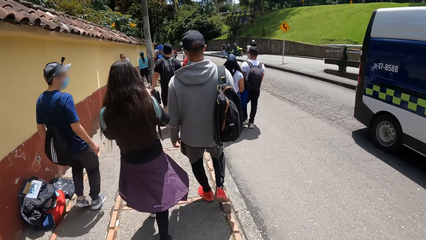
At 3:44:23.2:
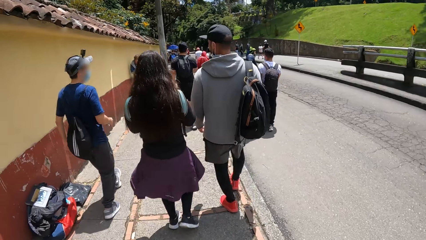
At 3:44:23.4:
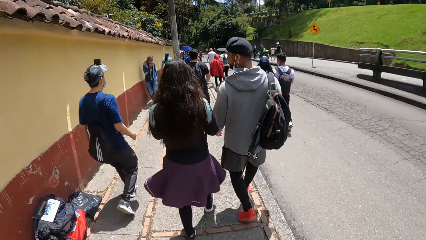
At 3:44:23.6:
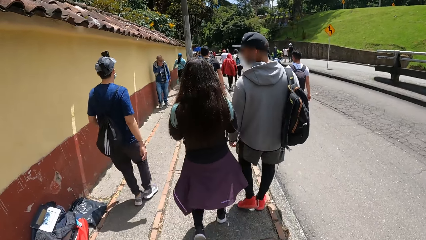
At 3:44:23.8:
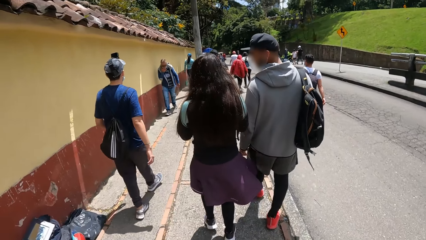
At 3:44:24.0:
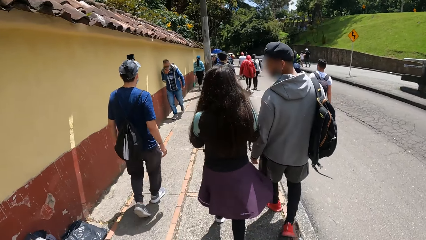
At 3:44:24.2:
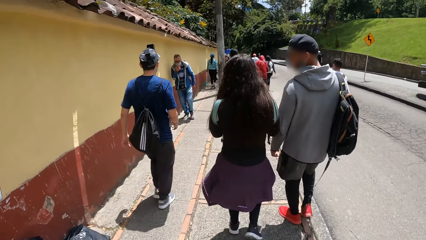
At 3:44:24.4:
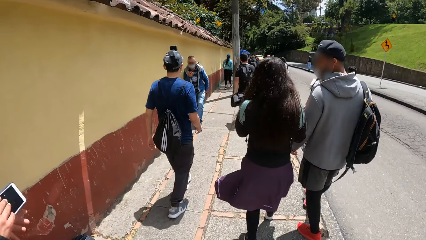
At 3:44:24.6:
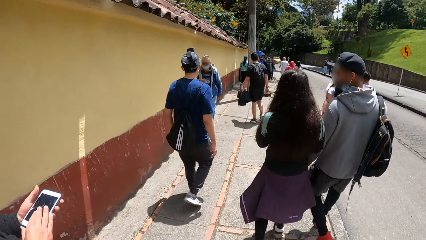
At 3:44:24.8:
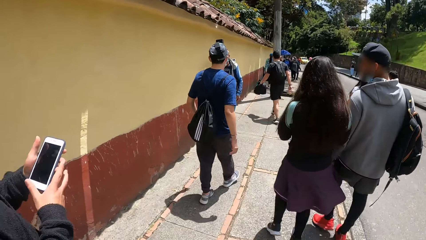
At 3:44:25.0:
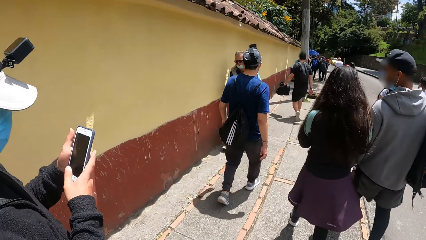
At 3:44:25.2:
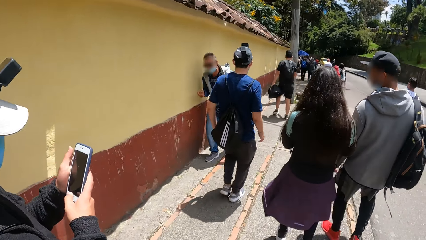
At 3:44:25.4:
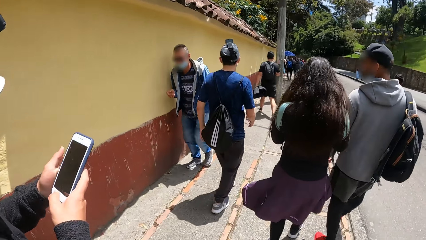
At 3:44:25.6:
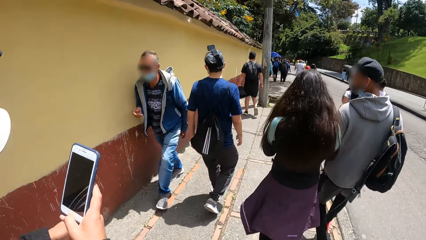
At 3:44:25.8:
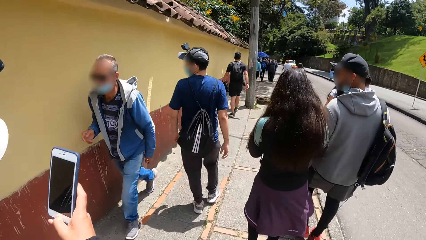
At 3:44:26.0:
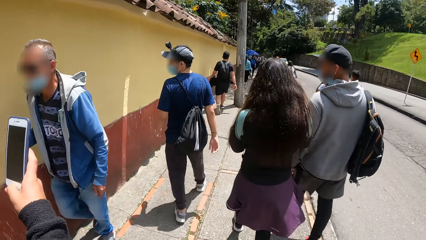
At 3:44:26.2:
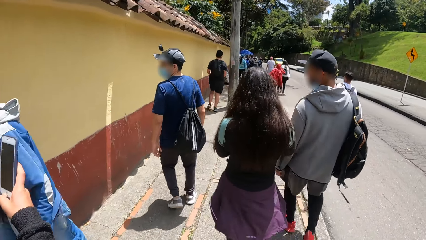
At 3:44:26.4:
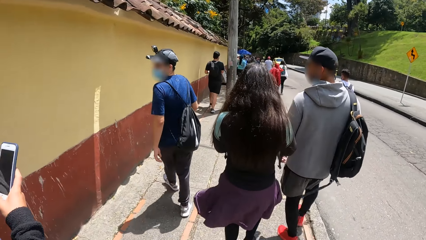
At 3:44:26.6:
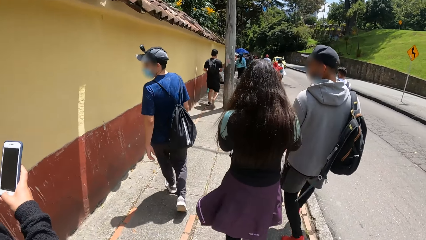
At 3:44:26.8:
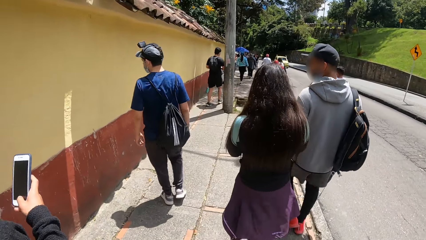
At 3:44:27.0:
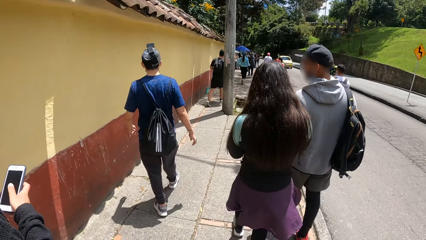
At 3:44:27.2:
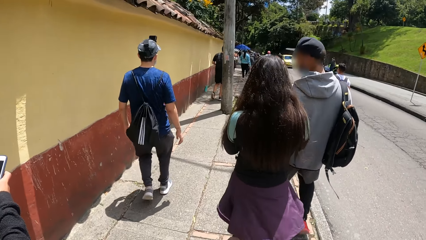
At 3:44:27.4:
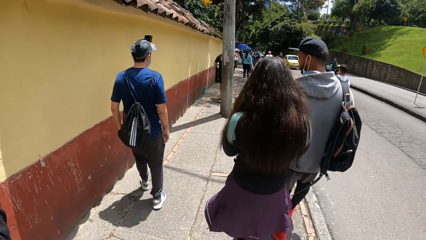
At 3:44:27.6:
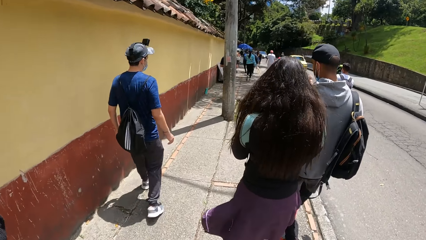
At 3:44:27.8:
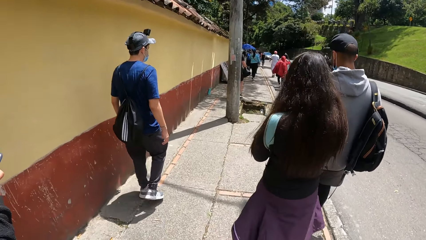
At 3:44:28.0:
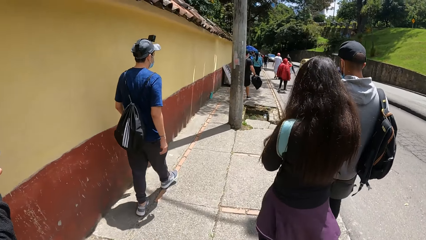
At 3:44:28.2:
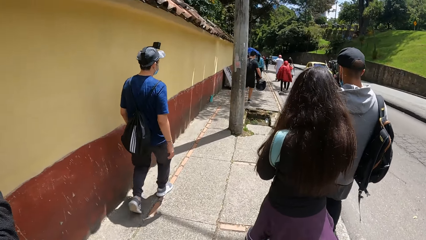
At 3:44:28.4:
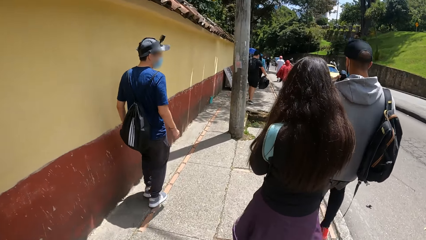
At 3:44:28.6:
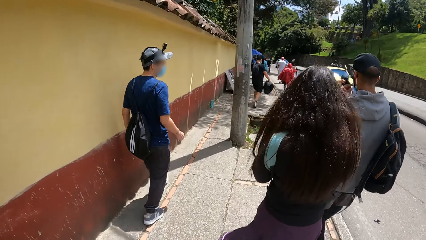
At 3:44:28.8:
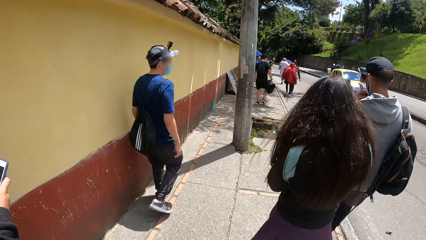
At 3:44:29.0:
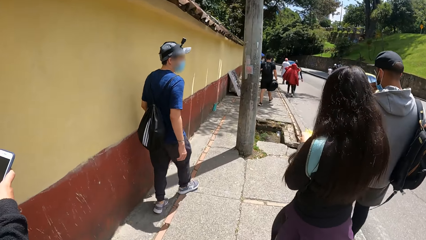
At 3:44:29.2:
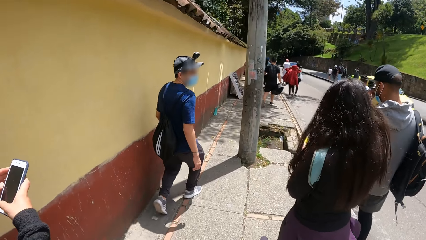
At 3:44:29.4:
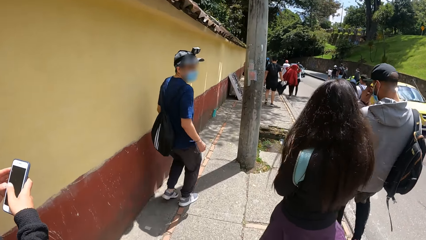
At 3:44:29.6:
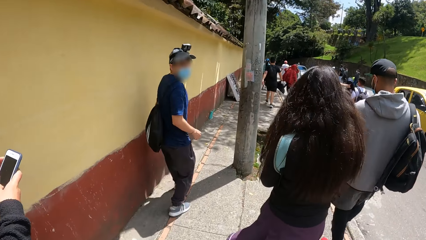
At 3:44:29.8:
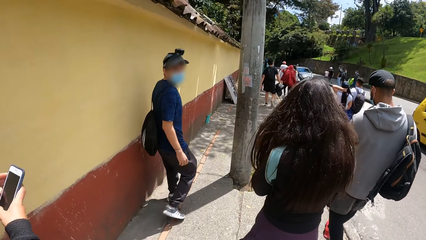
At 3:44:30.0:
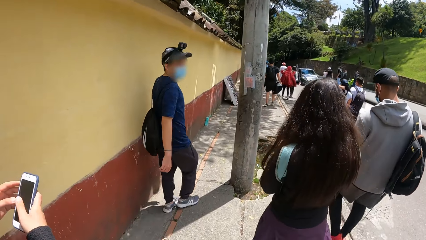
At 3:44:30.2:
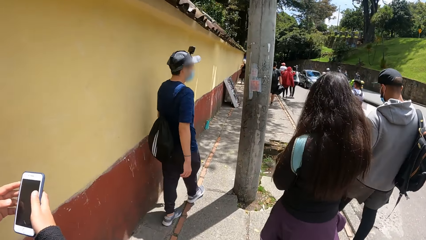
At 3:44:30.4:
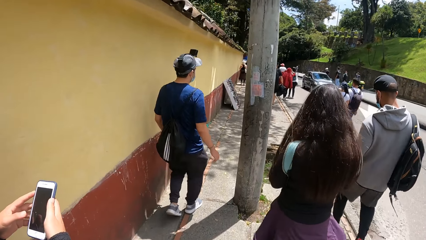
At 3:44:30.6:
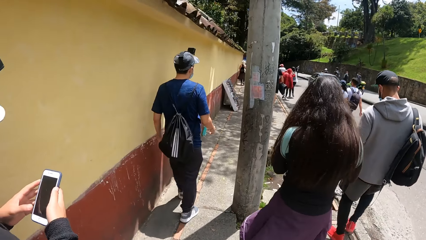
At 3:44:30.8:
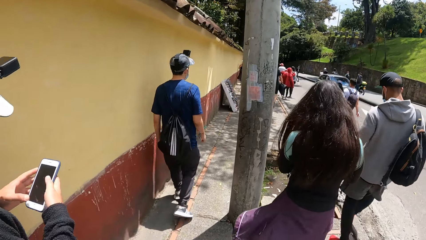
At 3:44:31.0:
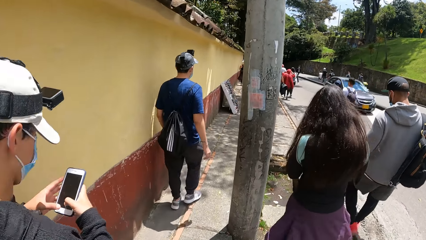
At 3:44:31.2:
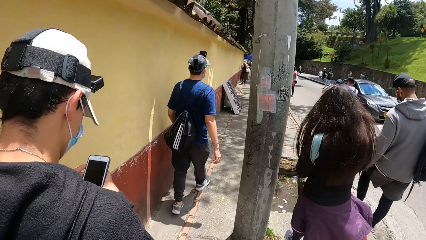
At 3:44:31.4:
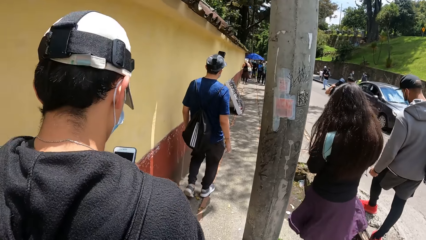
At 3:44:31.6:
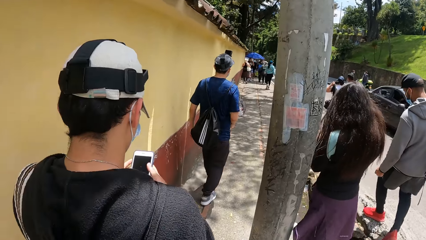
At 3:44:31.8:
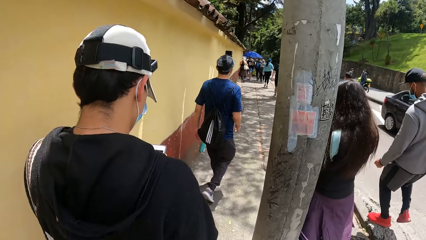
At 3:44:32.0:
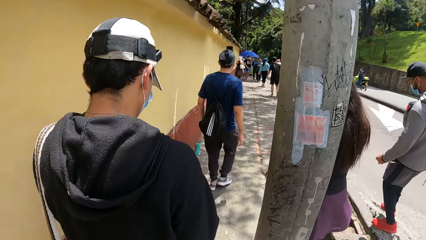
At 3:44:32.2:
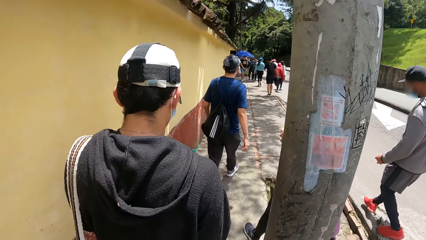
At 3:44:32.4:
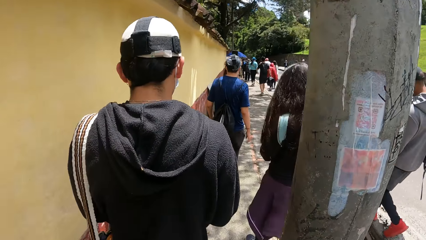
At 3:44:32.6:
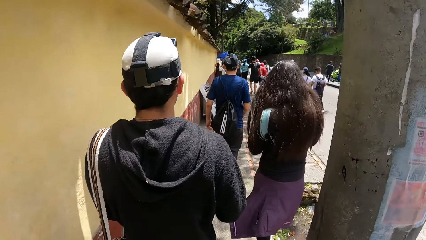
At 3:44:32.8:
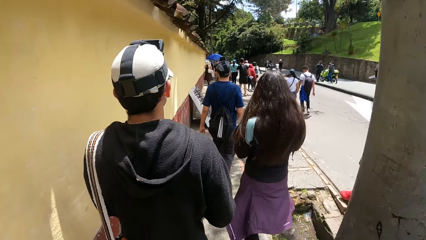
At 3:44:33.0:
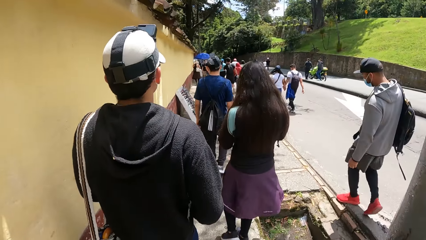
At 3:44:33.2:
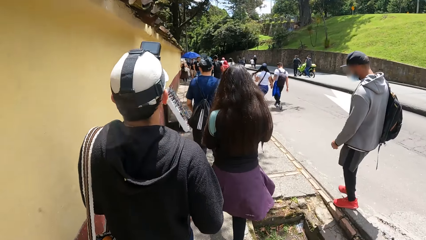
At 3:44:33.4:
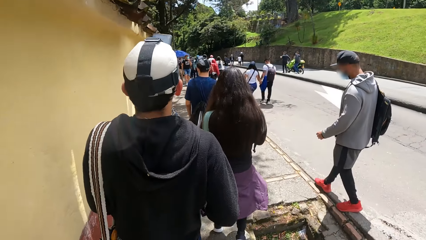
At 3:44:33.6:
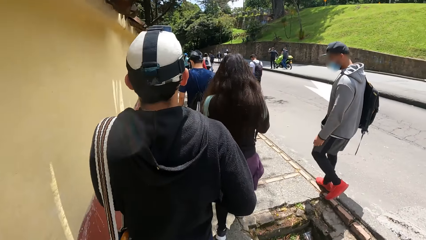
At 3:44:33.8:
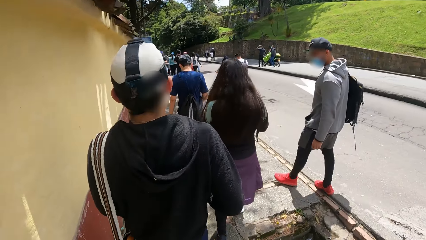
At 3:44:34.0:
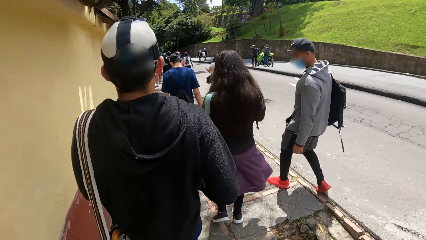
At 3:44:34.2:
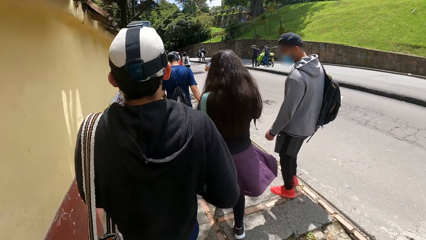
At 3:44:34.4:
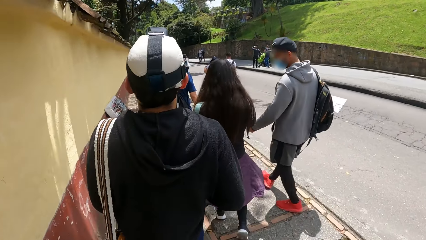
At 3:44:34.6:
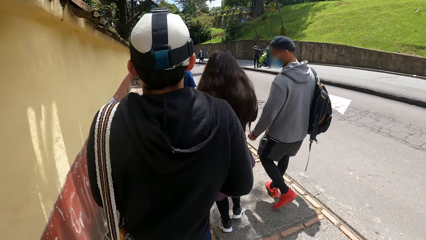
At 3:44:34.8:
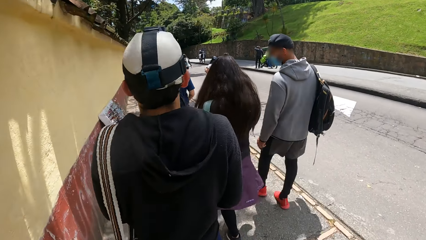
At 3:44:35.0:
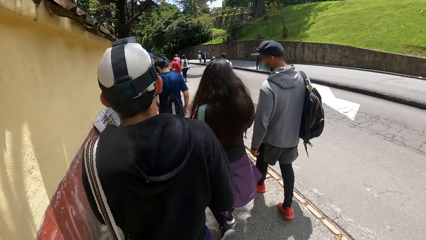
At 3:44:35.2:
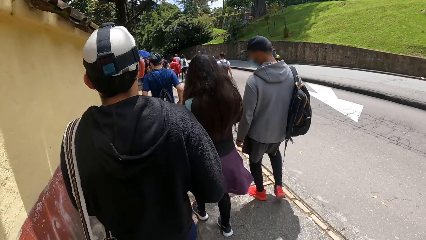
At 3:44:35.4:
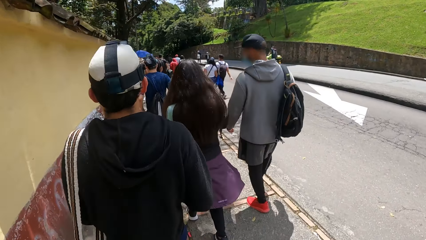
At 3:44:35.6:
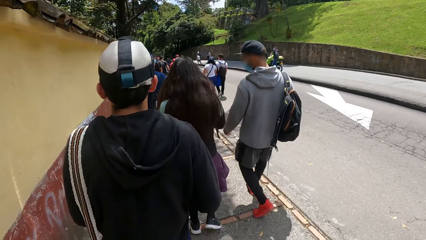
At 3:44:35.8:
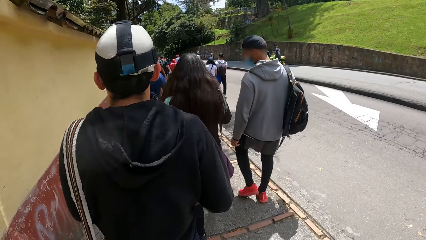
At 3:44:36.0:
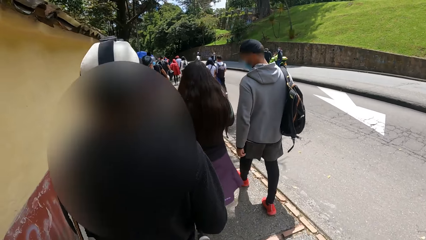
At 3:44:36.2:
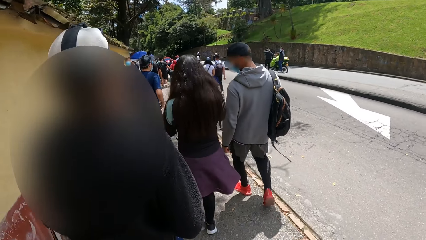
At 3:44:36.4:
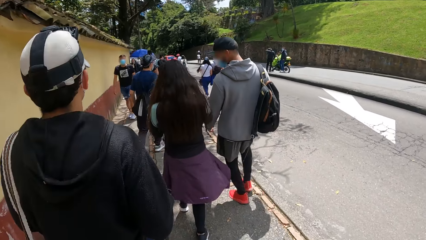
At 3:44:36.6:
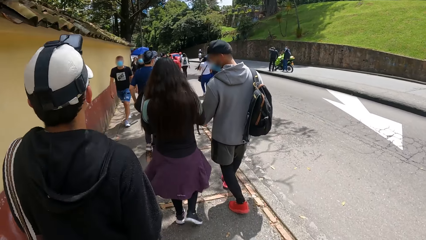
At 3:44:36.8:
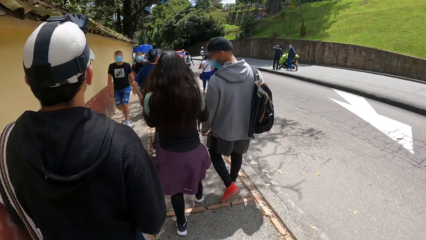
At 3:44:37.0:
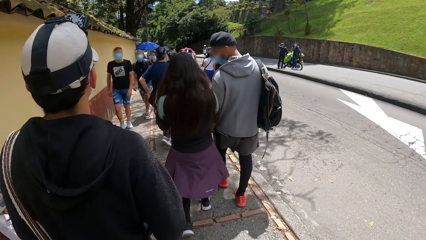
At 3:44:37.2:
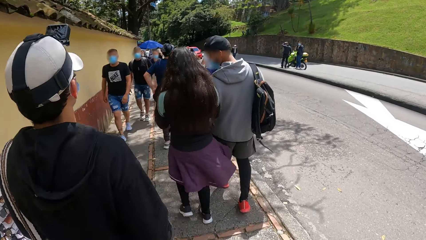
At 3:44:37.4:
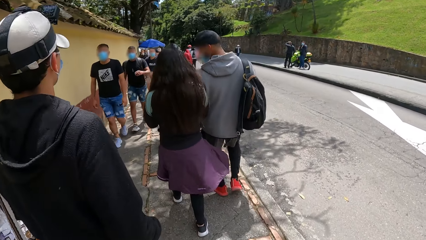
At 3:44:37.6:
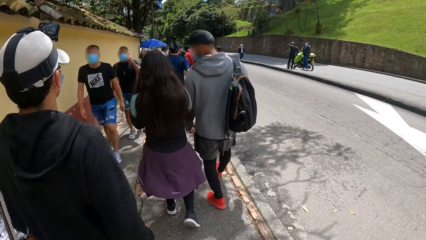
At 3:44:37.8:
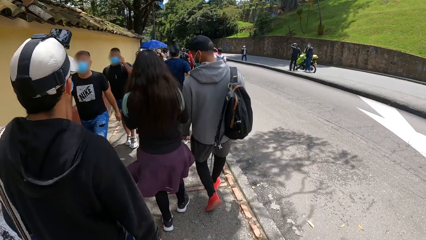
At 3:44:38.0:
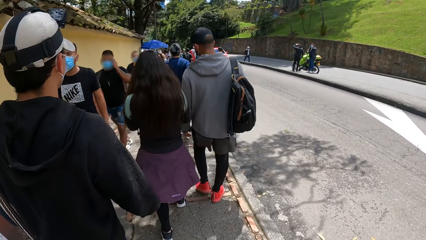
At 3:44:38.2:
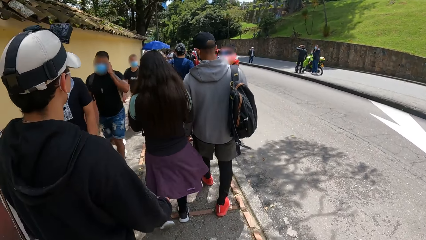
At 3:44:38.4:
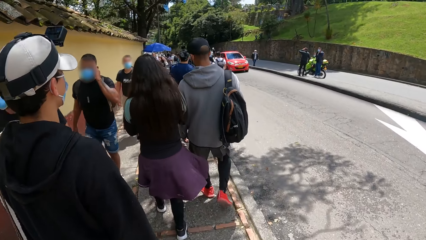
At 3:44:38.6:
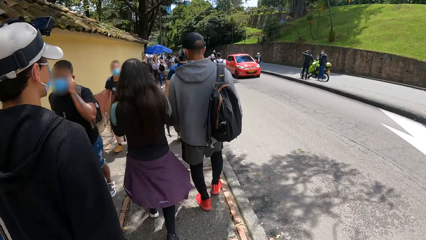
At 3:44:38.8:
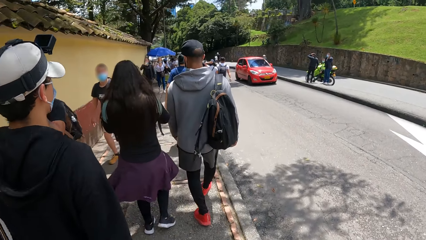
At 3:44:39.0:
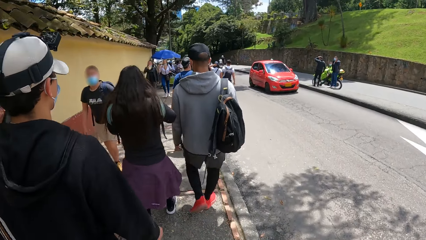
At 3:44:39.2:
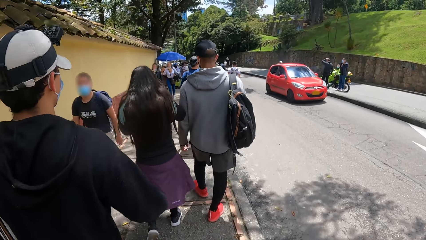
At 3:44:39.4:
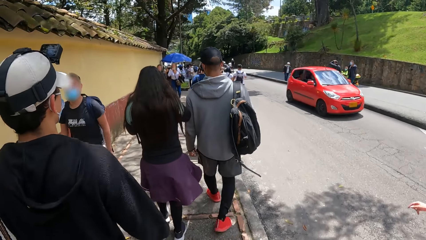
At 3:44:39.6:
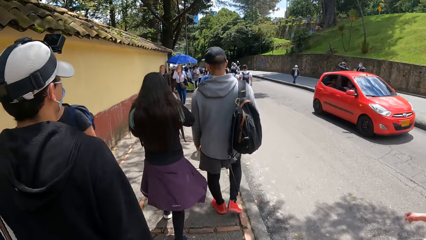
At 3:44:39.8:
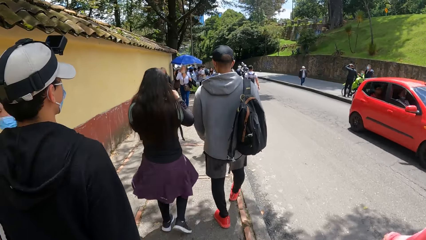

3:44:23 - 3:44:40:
The man holds a phone in both hands. The man operates the phone with his right hand. The man operates the phone with both hands.
